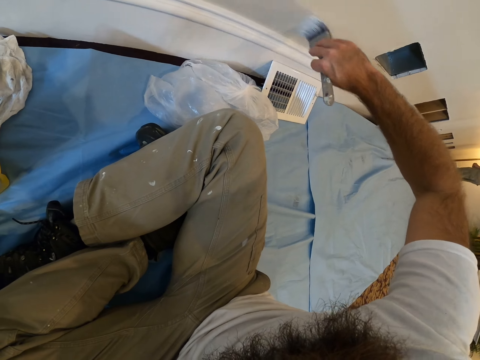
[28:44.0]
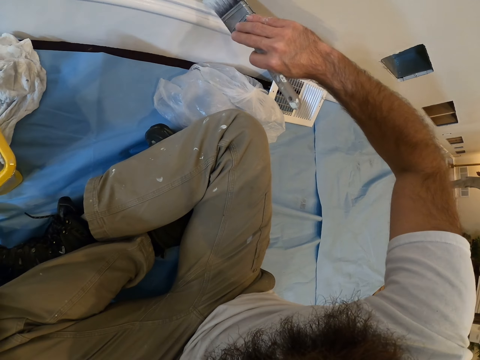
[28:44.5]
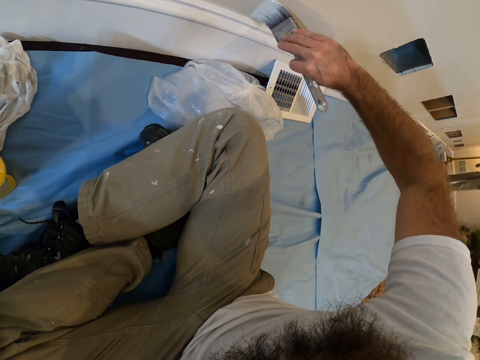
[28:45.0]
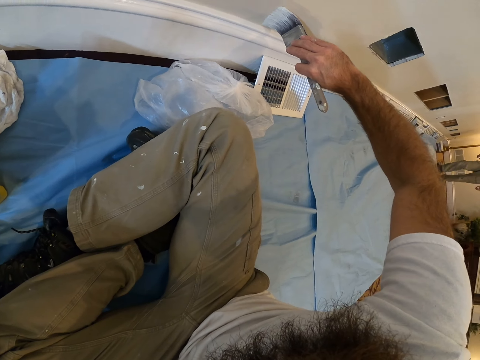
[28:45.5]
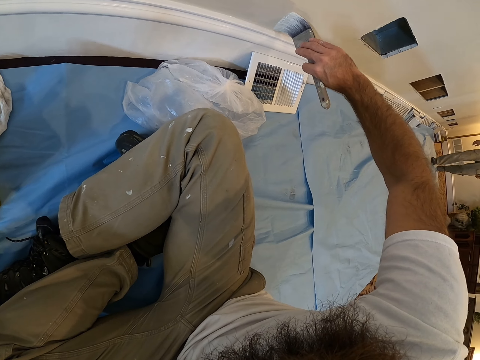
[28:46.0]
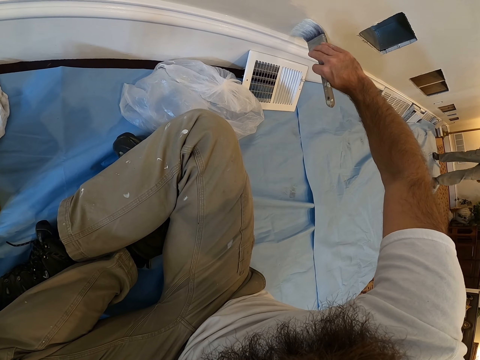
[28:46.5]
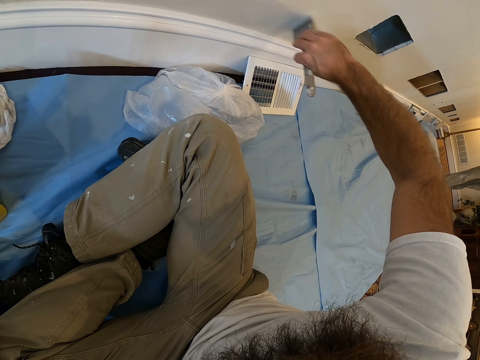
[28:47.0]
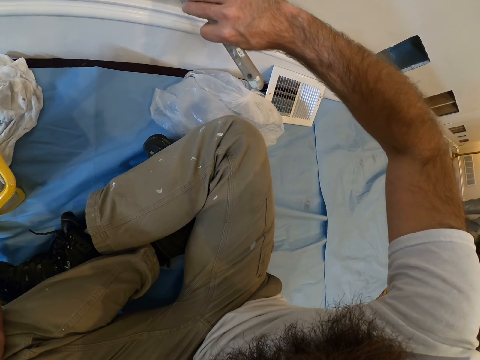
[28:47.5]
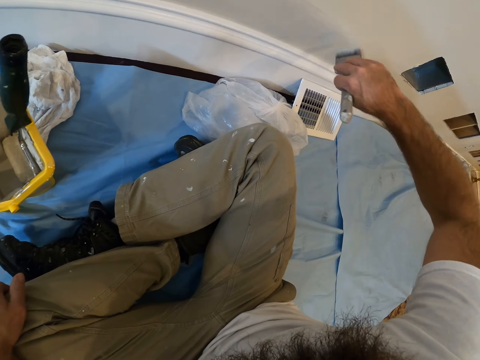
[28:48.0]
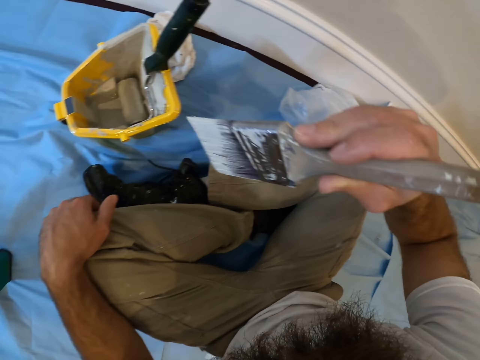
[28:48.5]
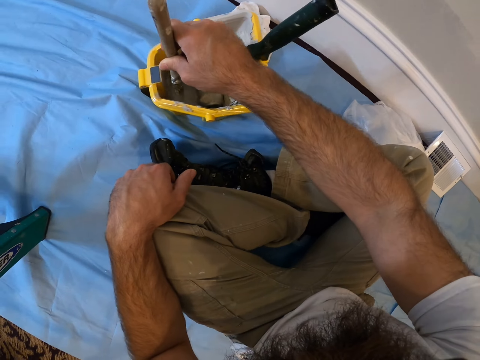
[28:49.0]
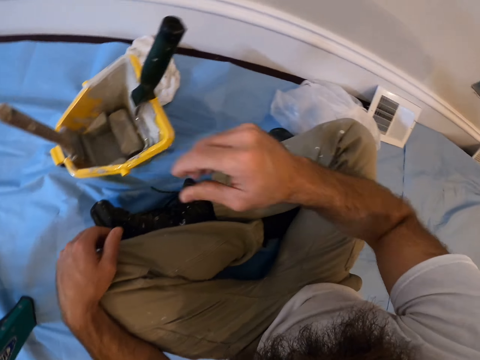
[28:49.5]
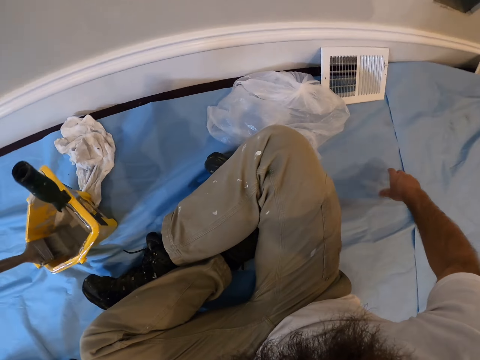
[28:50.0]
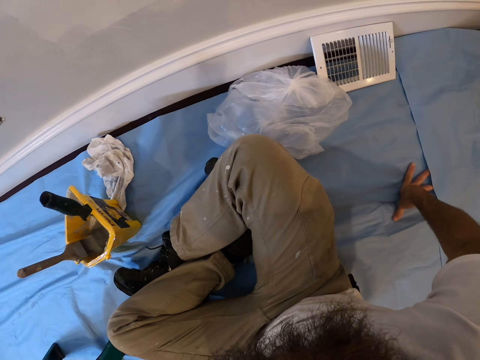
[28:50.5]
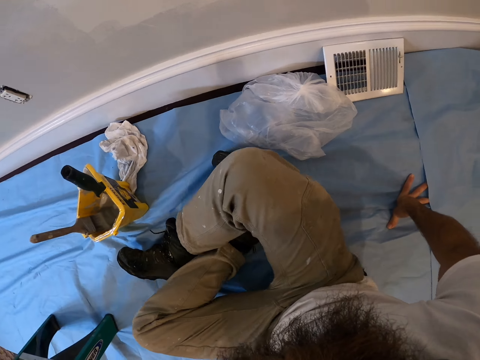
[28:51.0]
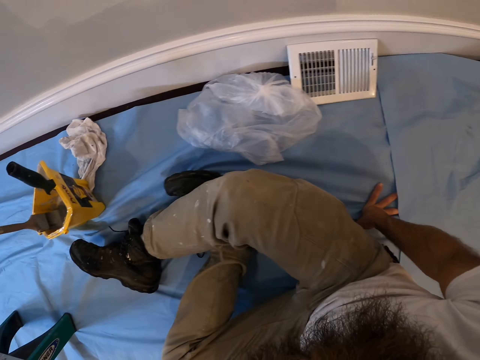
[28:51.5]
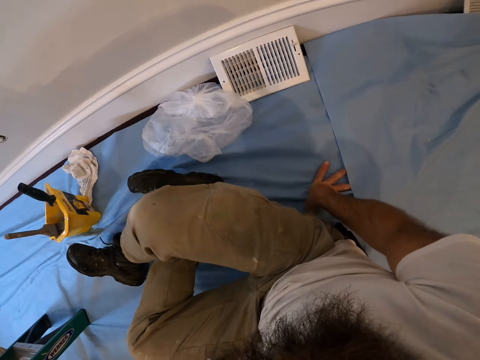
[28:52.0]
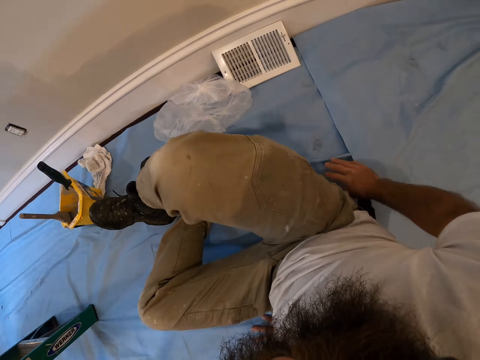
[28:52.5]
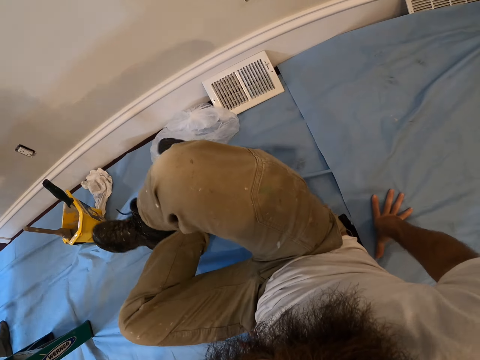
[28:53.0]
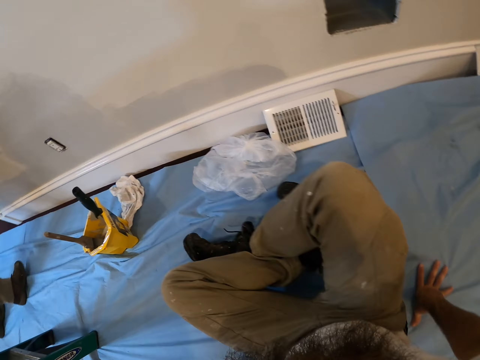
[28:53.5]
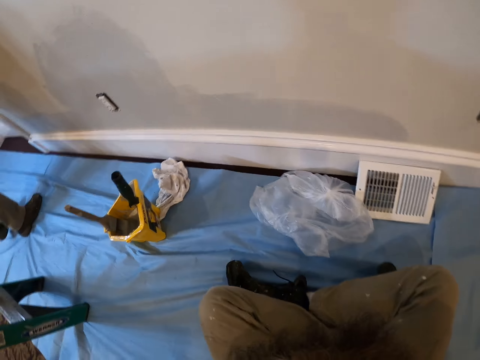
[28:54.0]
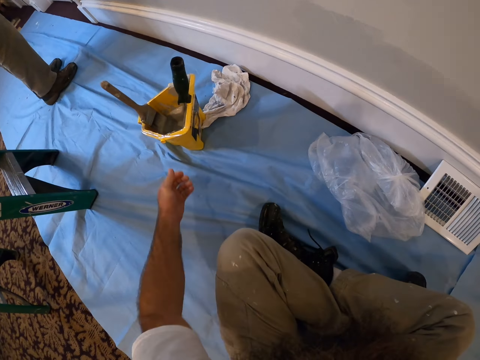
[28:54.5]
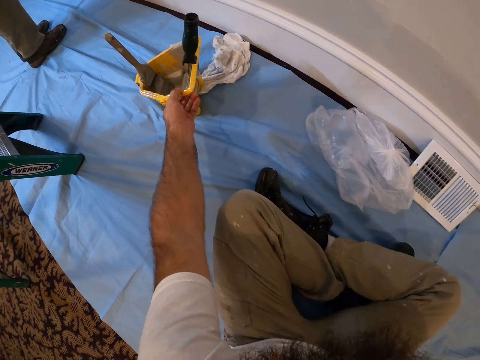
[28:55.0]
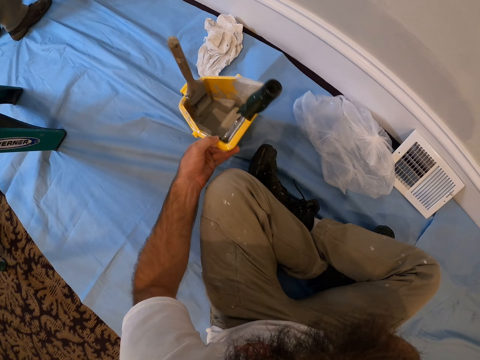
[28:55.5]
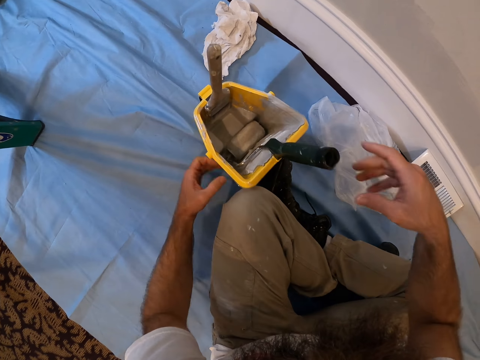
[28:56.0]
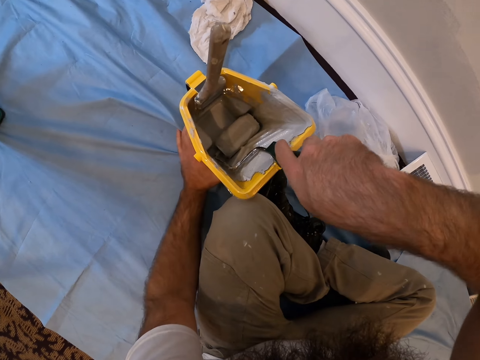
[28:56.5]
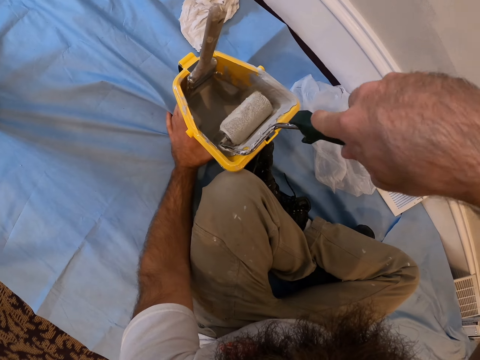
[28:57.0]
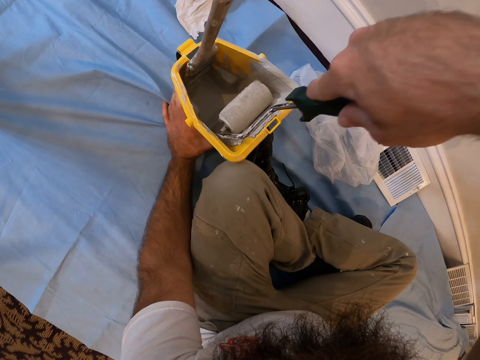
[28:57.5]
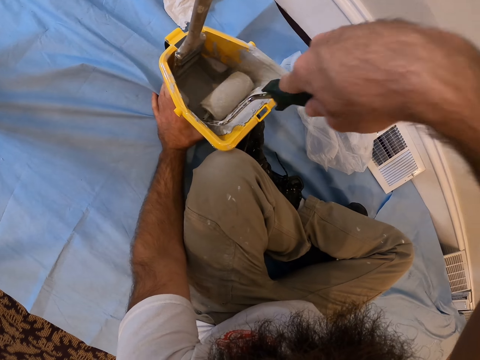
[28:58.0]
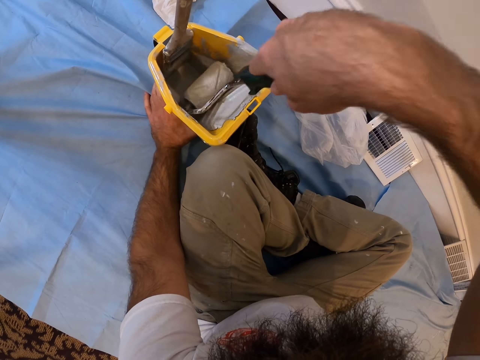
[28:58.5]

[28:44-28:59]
The camera wearer drops the paintbrush in the paint bucket with his right hand. He moves across the sheet with both hands. He picks up a paint container. He moves the paint bucket on the sheet with his left hand. He rubs the paint roller on some paint in the bucket with his right hand. He dips the paint roller in the paint.

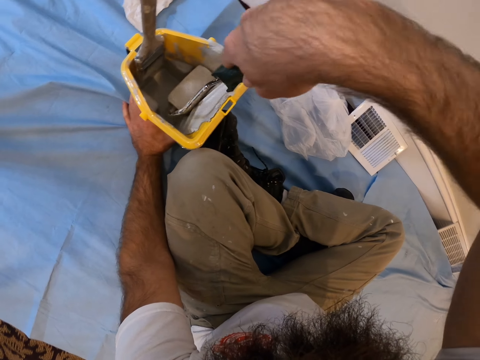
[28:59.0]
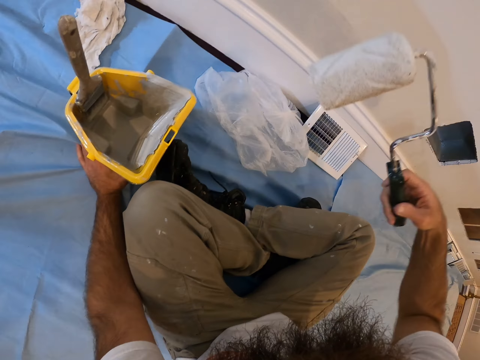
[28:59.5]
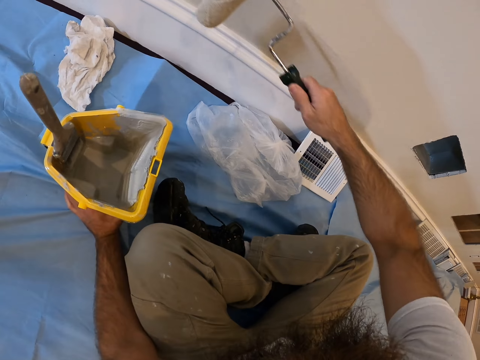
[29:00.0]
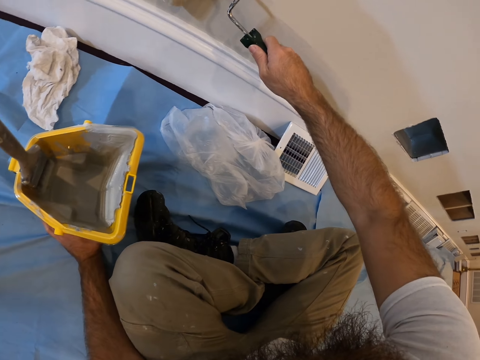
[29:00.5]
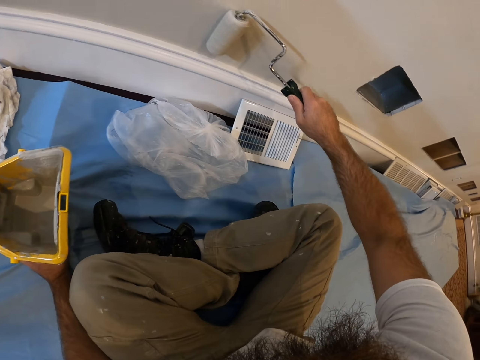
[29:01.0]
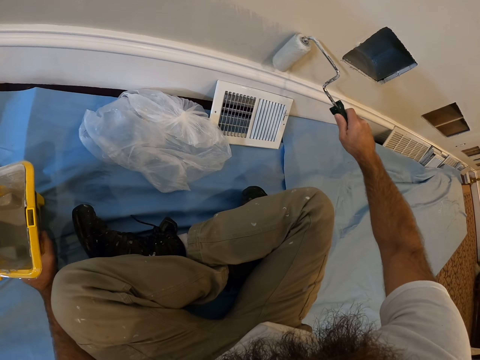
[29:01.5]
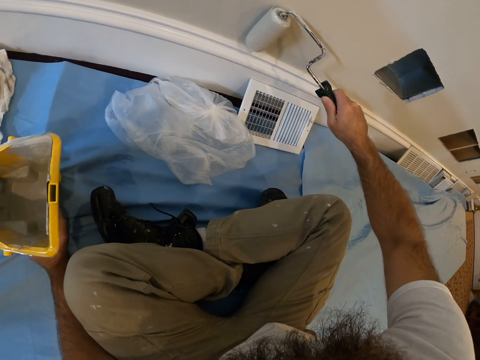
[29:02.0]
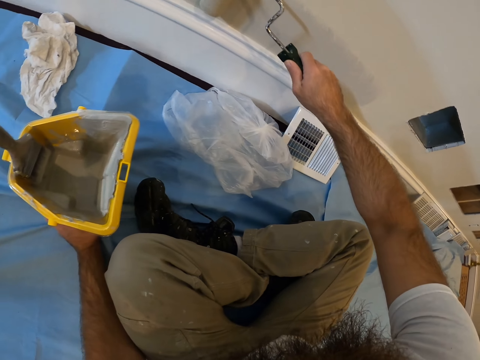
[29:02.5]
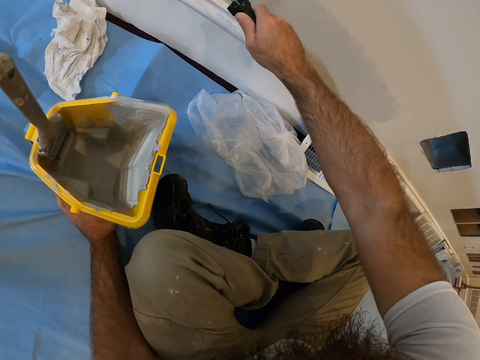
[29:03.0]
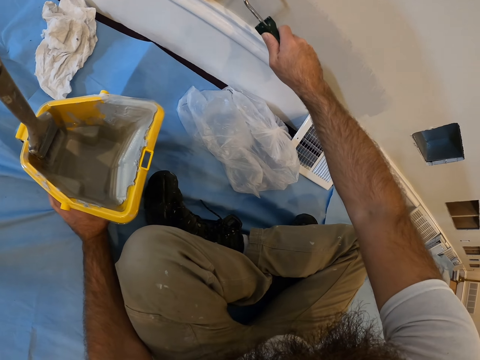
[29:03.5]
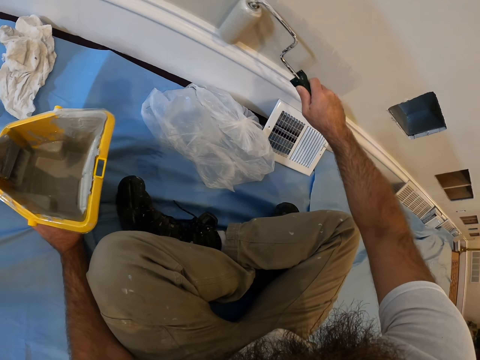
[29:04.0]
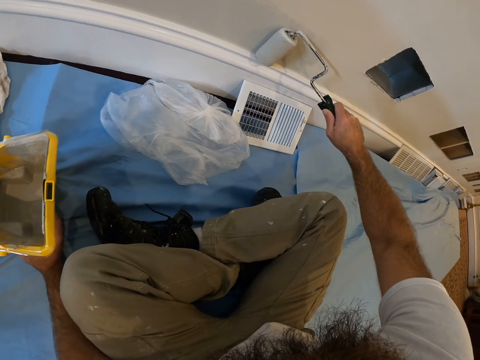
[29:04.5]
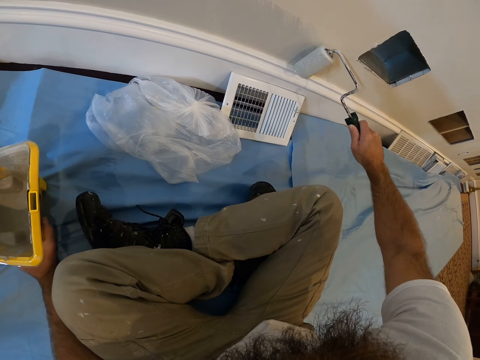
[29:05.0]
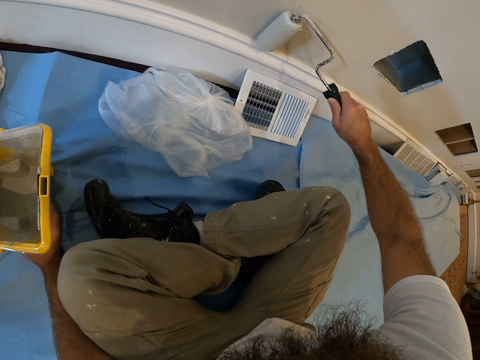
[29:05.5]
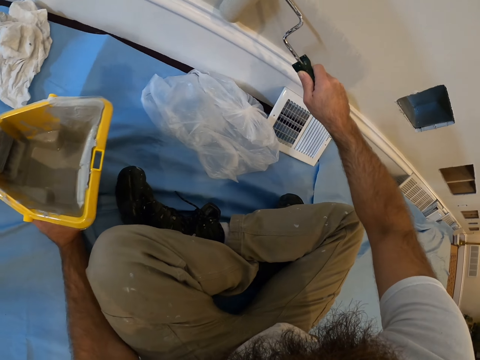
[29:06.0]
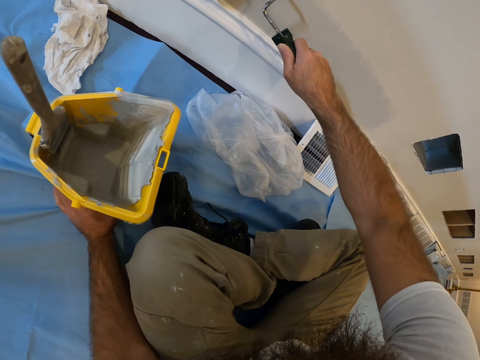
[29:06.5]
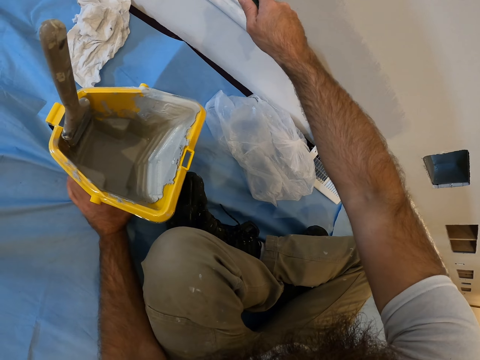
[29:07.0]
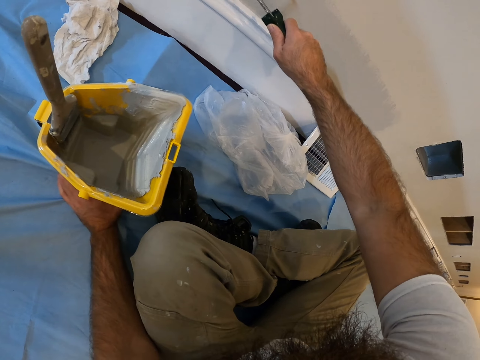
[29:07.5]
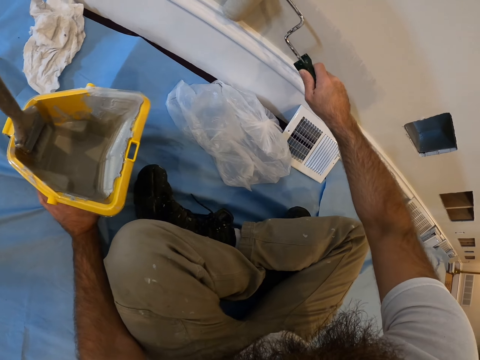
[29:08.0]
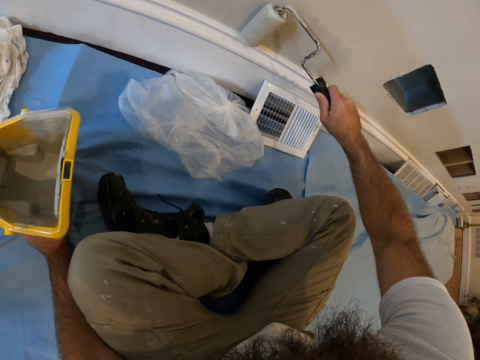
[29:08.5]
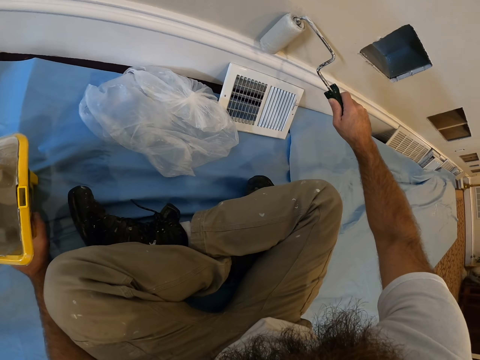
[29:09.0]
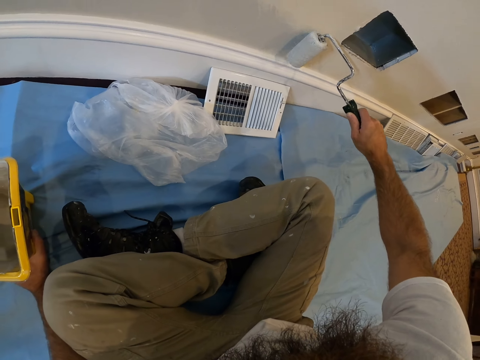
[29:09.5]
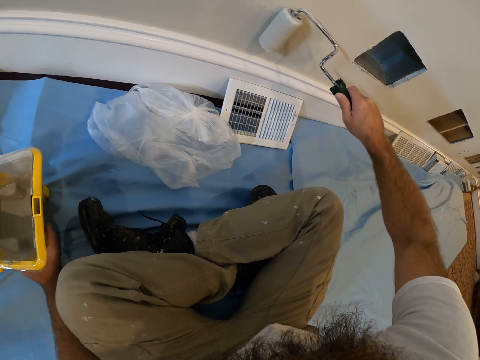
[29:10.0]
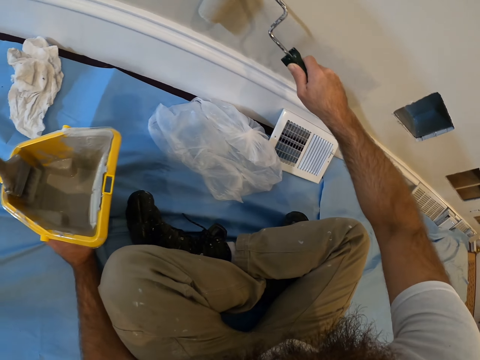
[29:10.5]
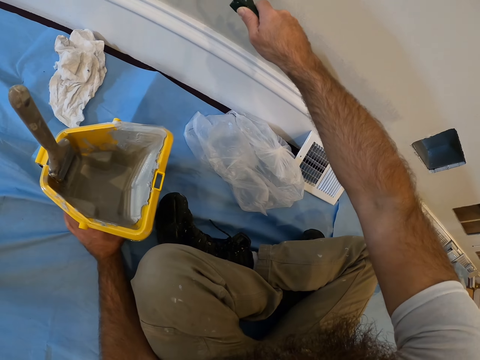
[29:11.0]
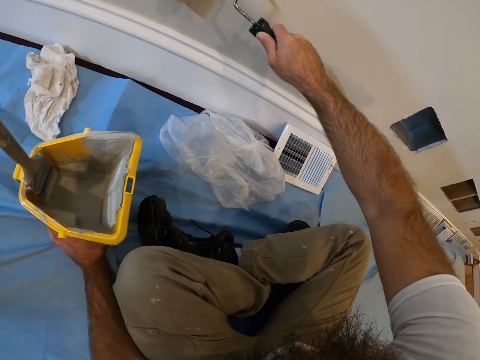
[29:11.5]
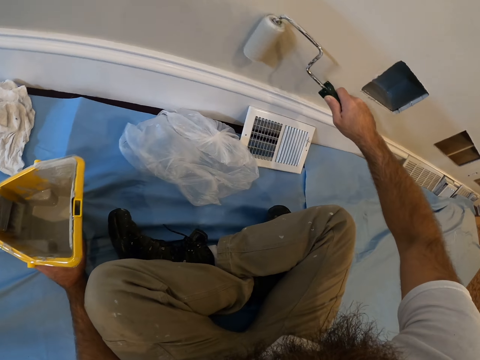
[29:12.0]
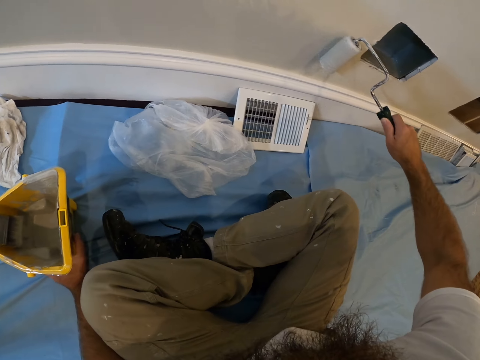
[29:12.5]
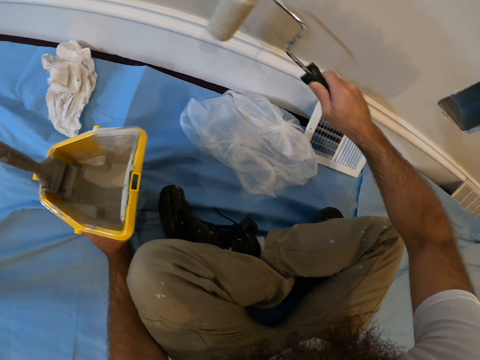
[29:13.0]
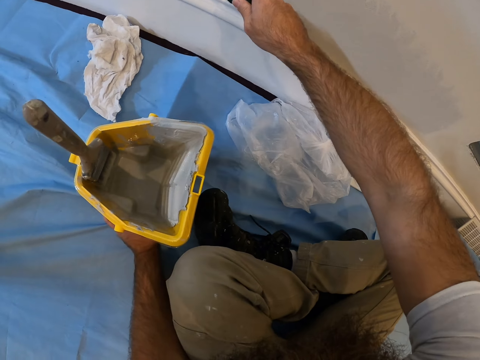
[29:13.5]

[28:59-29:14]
The camera wearer paints the wall with the paint roller in his right hand.
